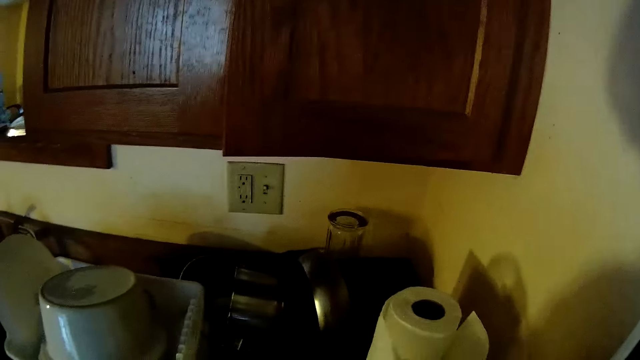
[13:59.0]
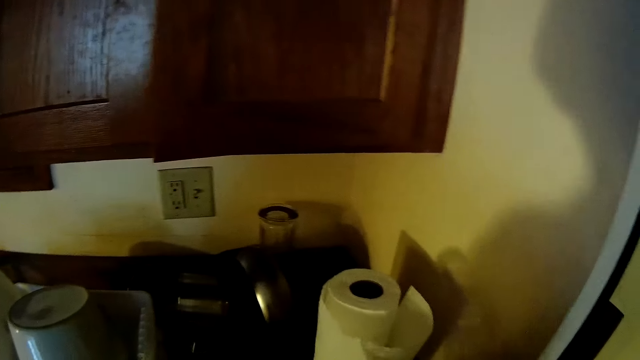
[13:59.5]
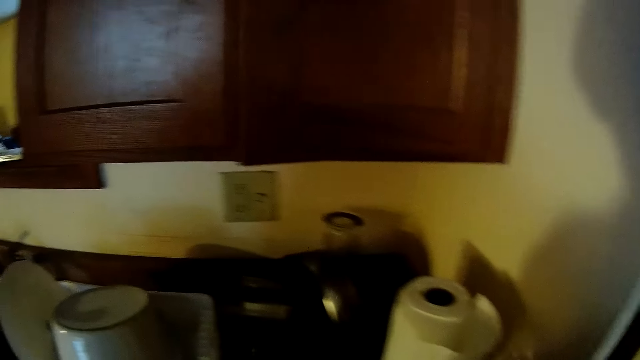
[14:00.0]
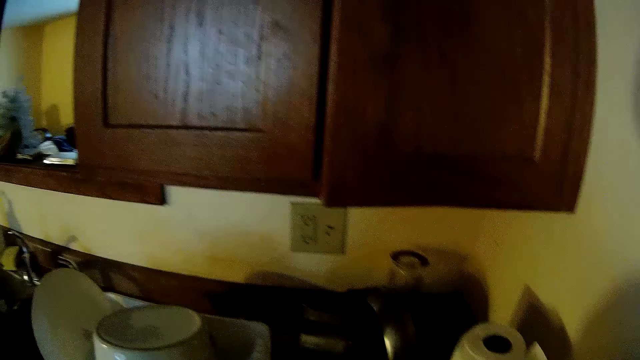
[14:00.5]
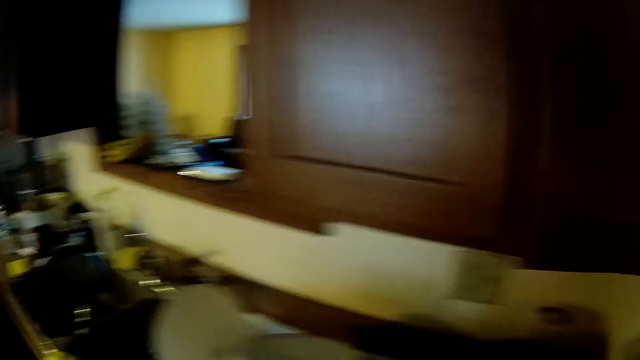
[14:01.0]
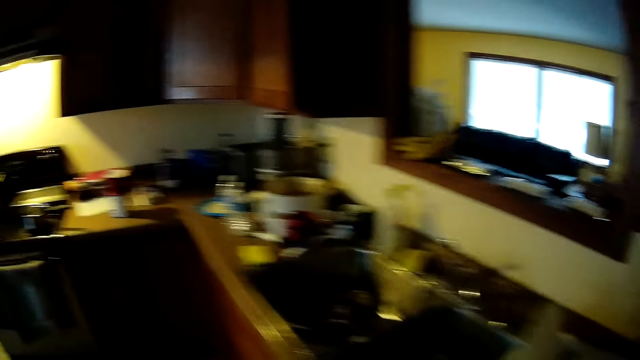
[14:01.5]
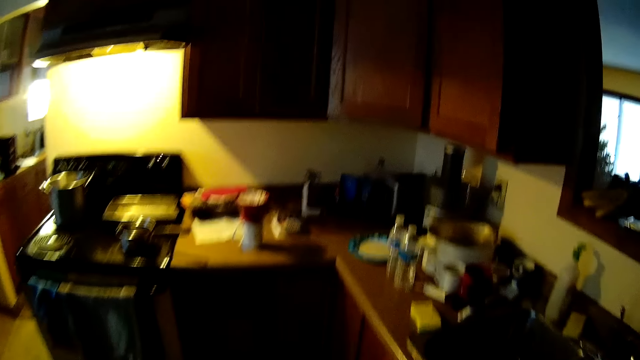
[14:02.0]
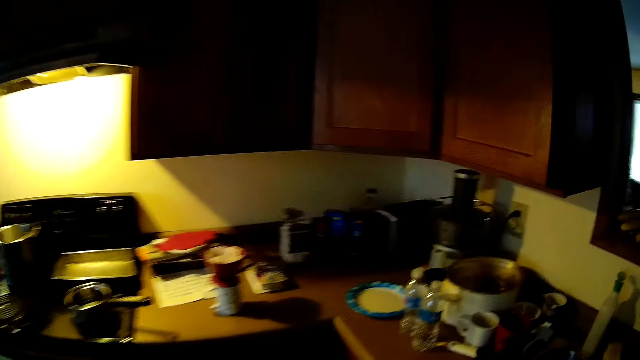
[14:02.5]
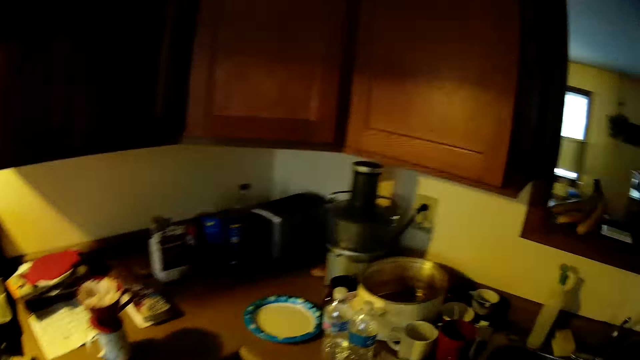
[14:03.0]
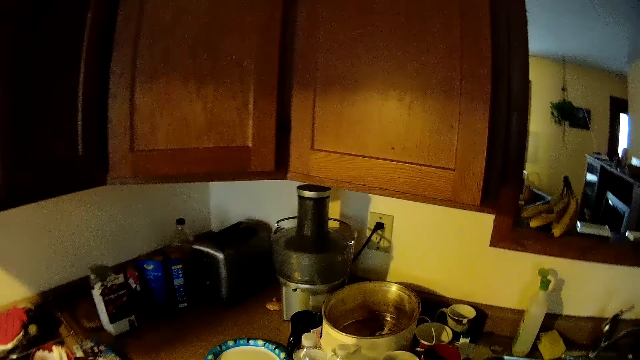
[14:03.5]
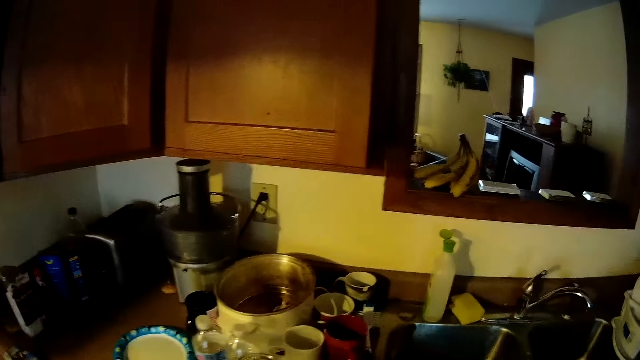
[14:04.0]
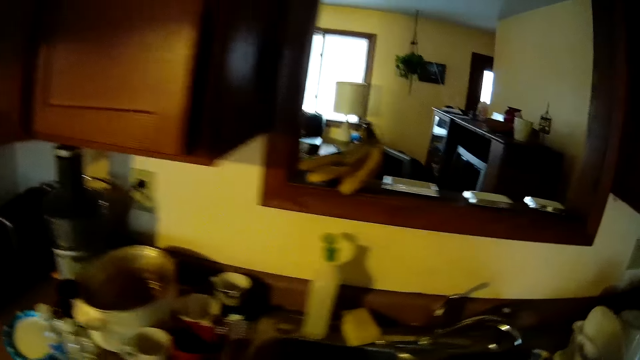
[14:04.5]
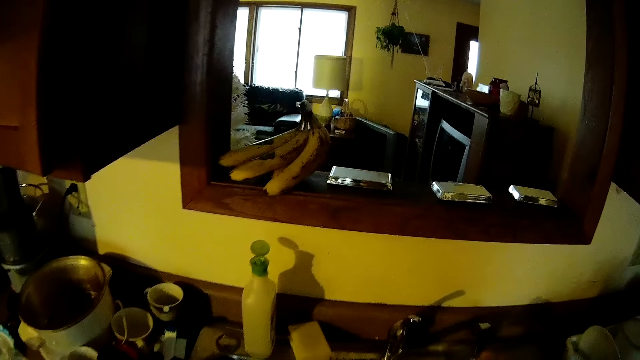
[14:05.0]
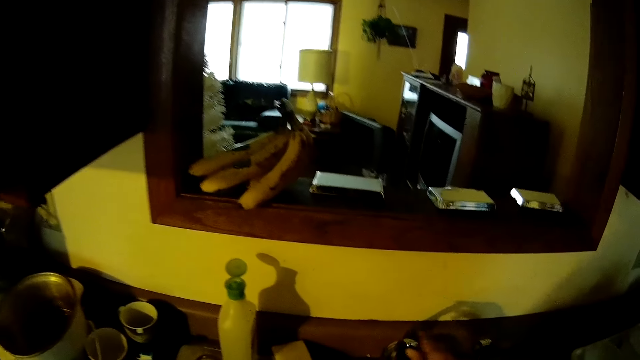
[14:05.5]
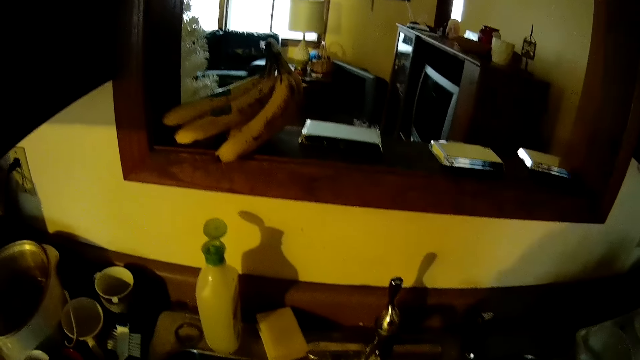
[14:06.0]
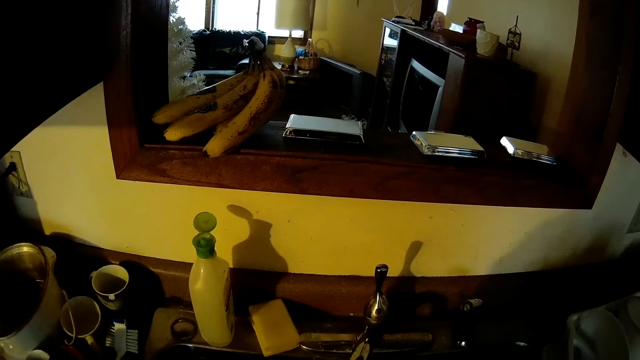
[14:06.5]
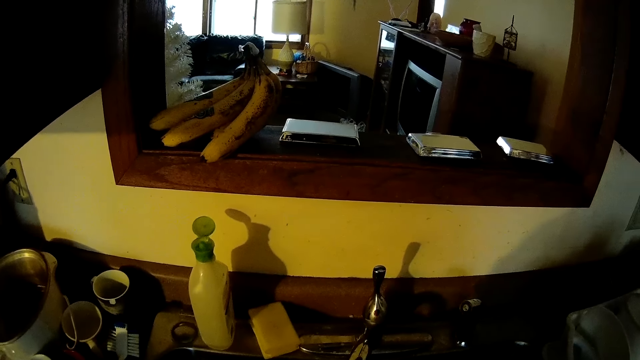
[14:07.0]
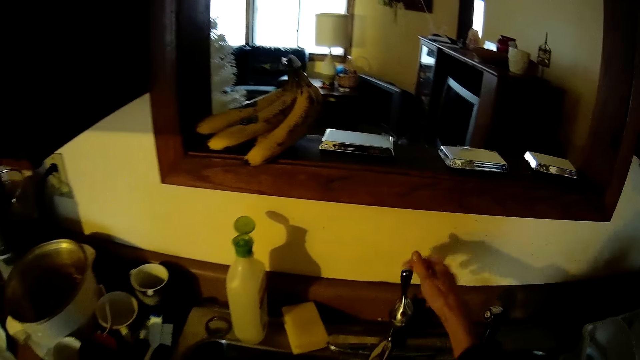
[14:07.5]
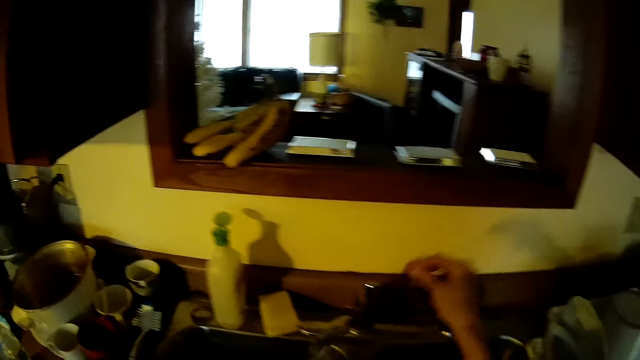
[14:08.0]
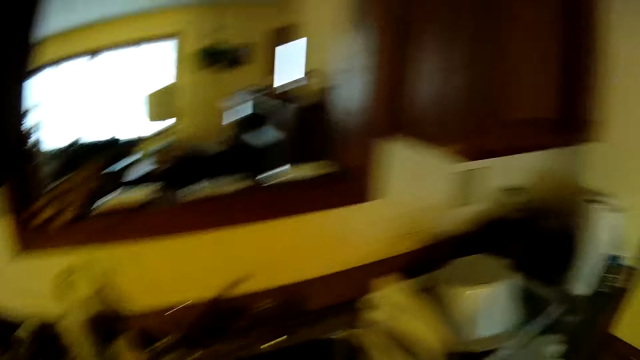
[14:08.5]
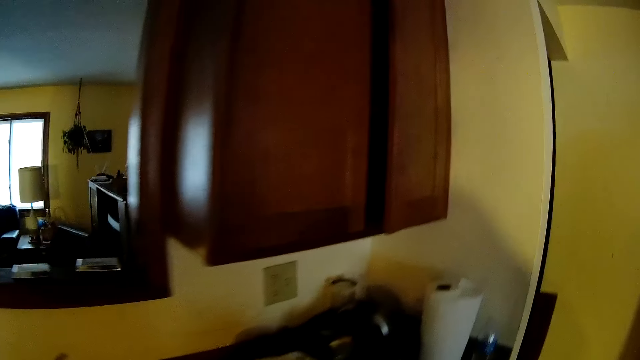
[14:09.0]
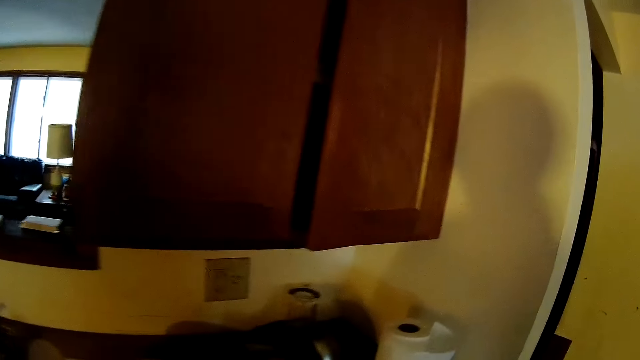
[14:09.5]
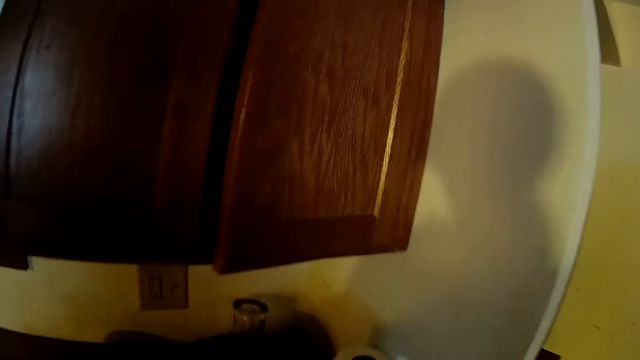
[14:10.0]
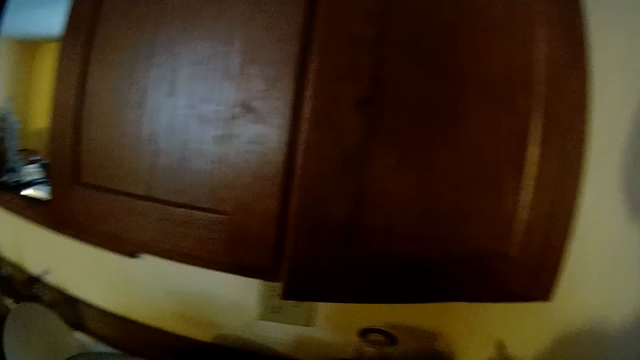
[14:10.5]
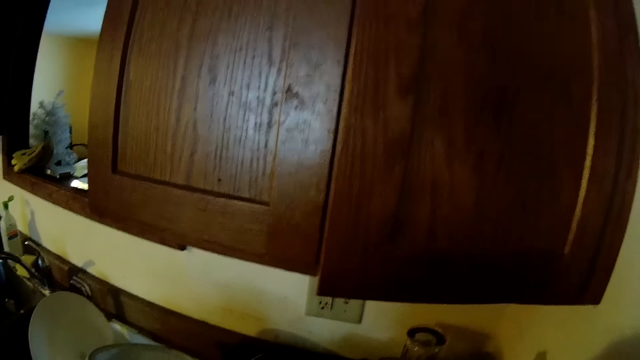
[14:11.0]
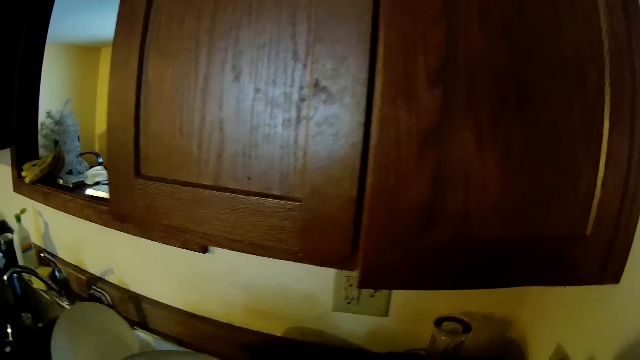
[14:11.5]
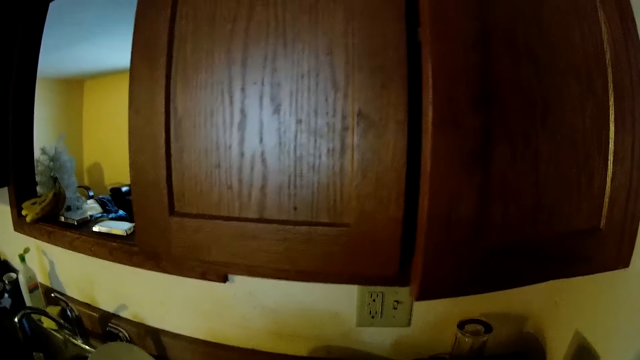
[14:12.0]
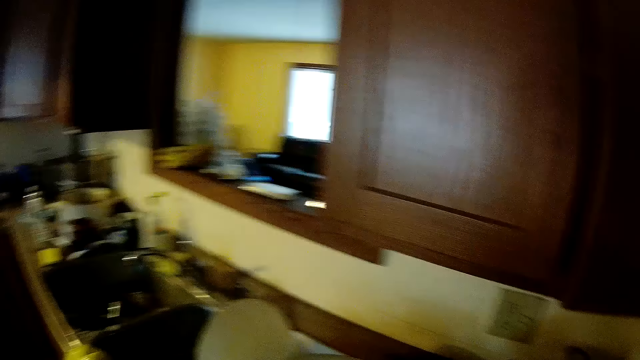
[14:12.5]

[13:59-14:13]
The camera wearer walks around the kitchen. He opens the tap with his right hand. He rinses his hands. He closes the tap with his right hand. He walks around the kitchen.

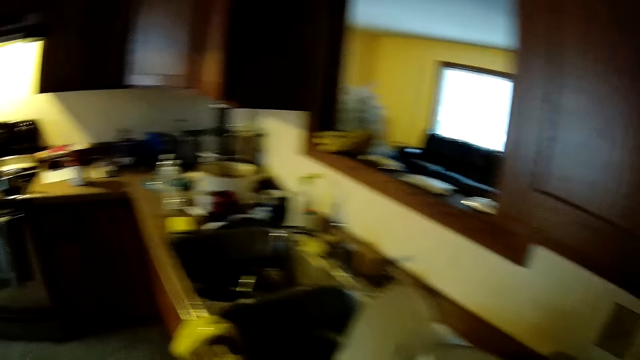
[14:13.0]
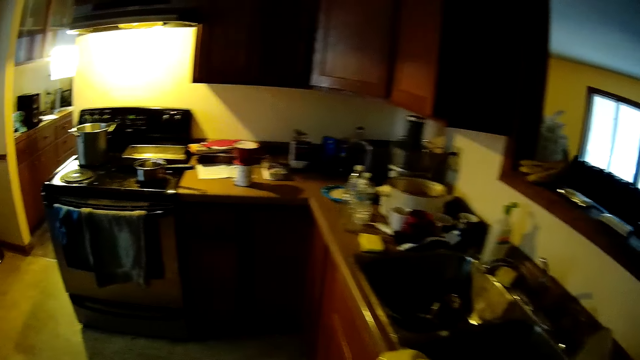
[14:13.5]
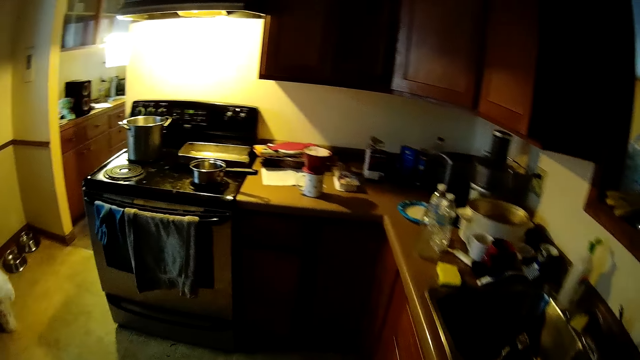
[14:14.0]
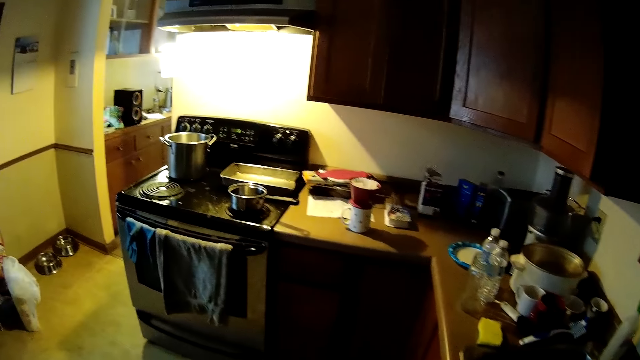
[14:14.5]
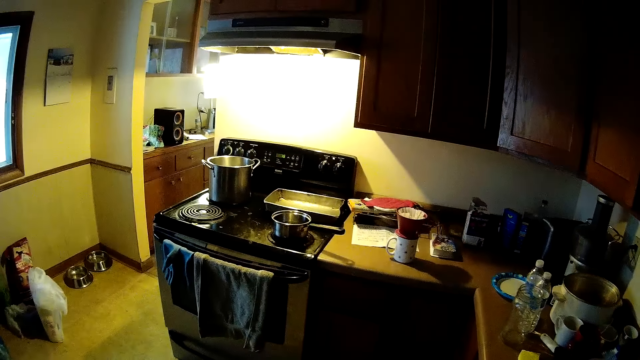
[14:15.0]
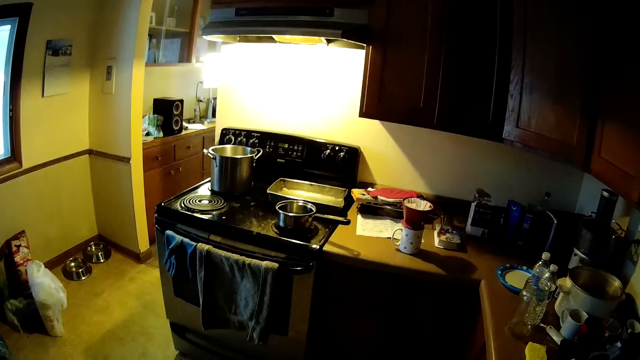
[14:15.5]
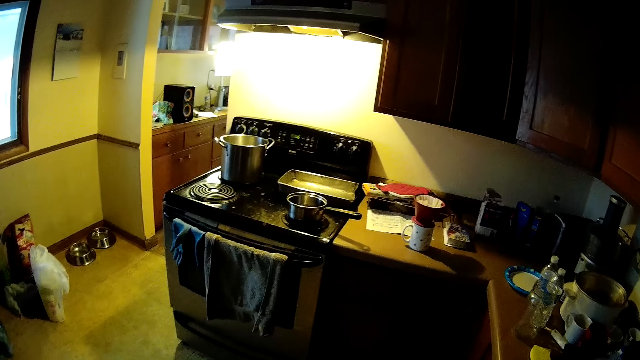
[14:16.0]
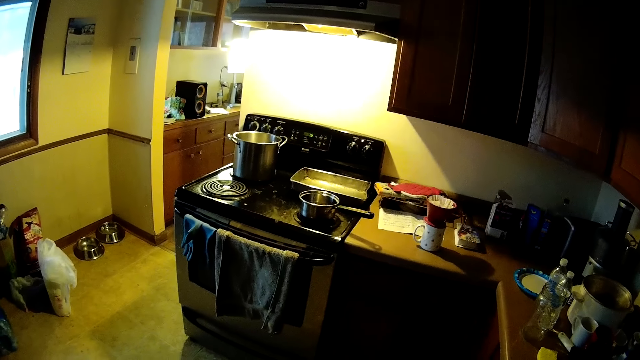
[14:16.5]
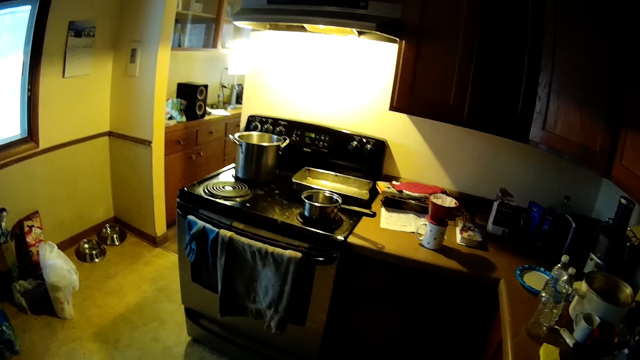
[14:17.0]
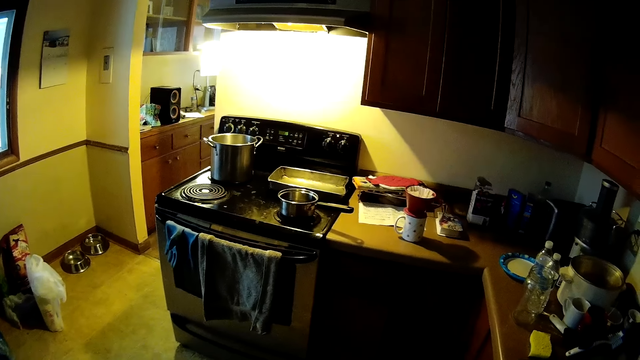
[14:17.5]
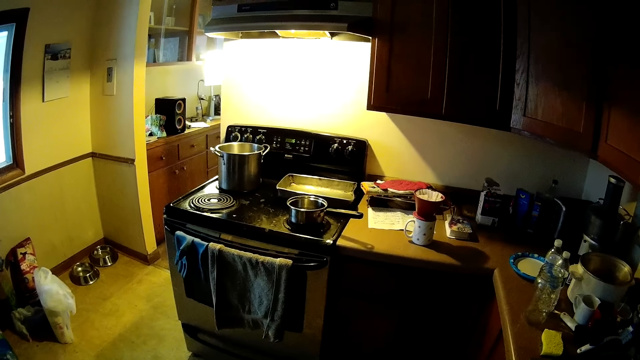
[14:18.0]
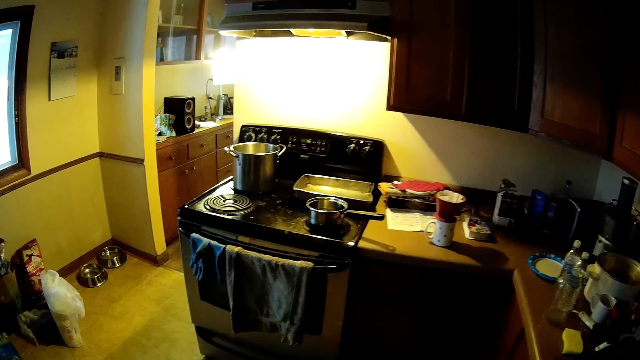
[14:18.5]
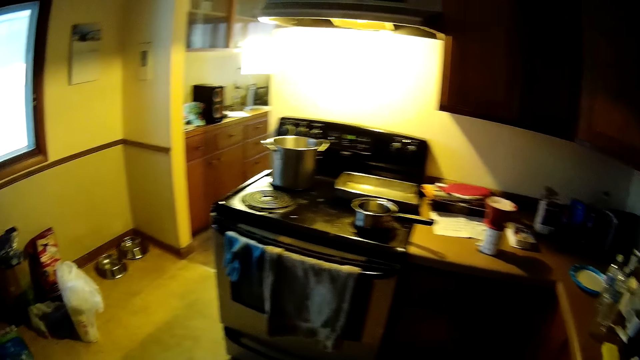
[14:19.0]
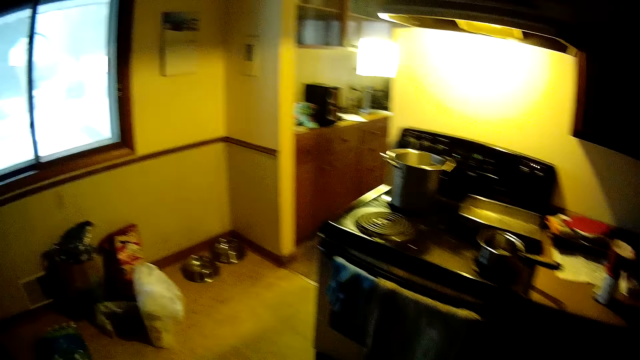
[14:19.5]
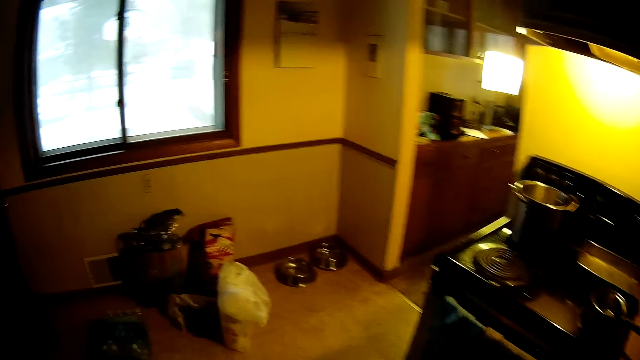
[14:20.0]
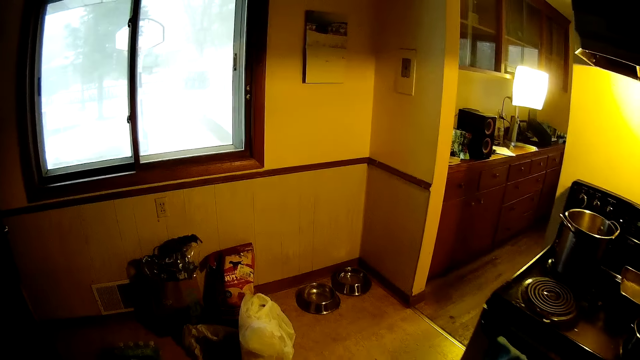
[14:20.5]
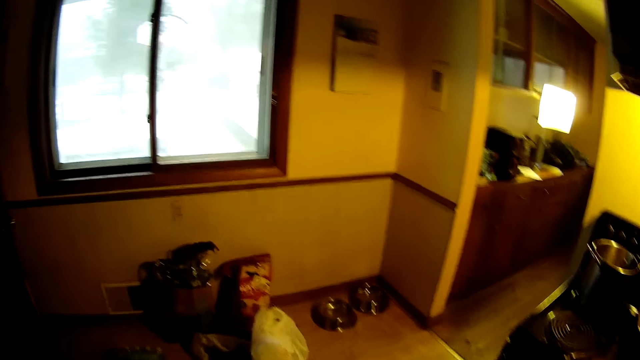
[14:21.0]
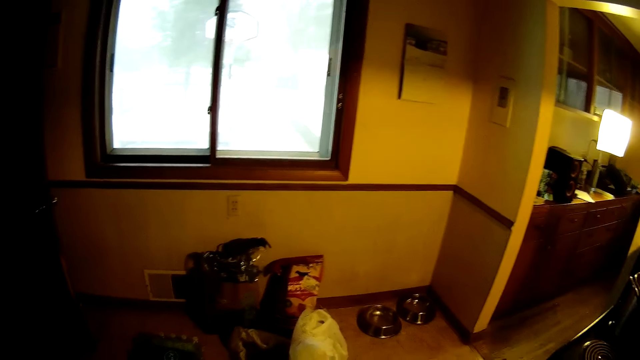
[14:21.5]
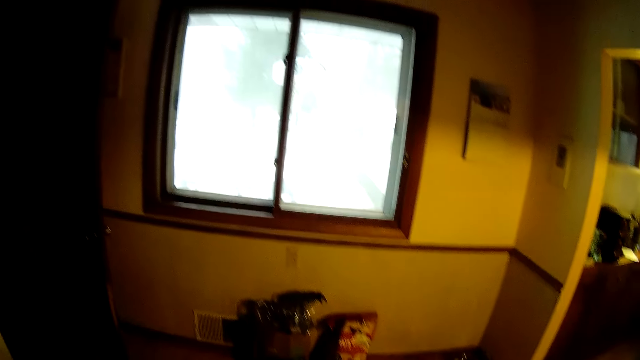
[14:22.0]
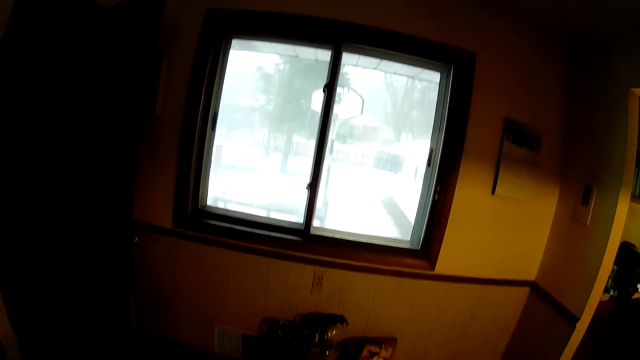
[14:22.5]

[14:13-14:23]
The camera wearer looks around the kitchen. They walk around the house. They walk around the kitchen.
